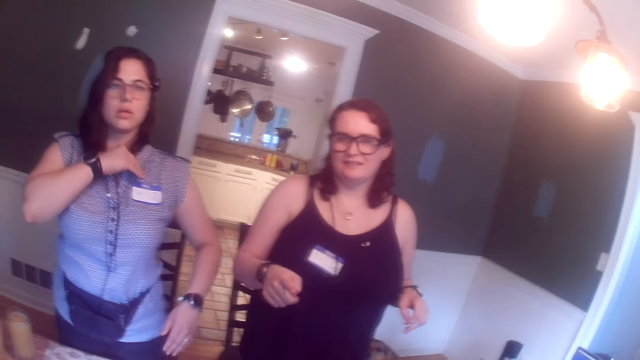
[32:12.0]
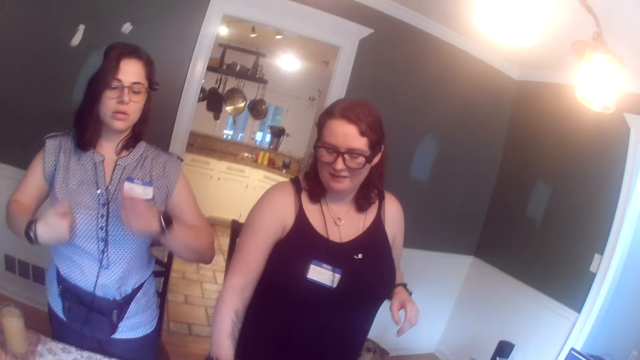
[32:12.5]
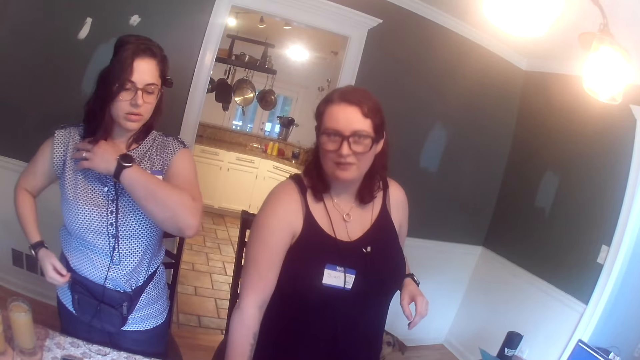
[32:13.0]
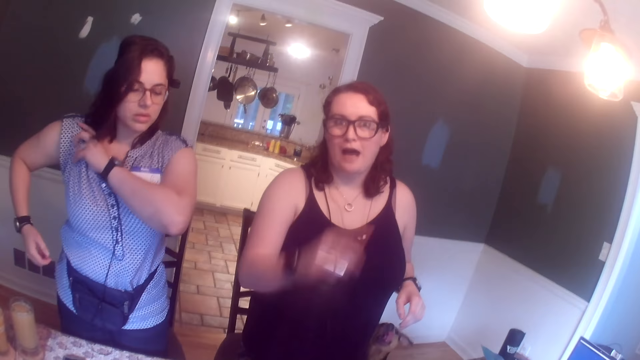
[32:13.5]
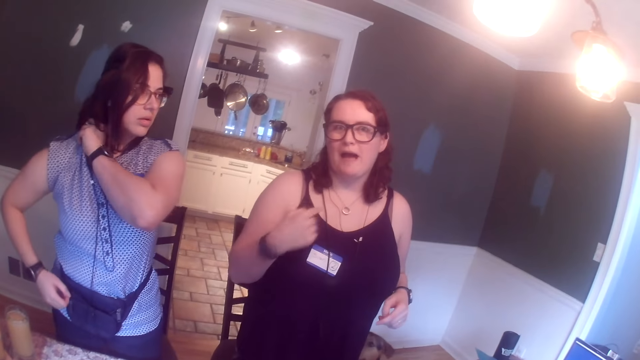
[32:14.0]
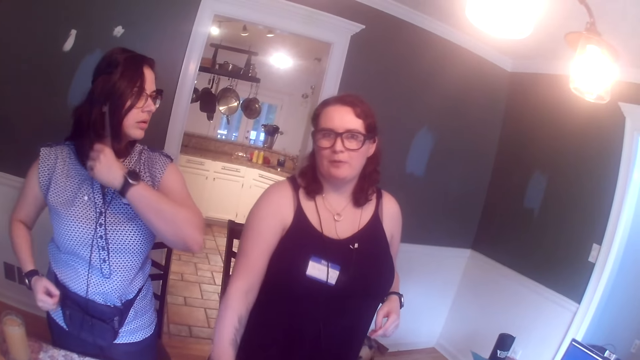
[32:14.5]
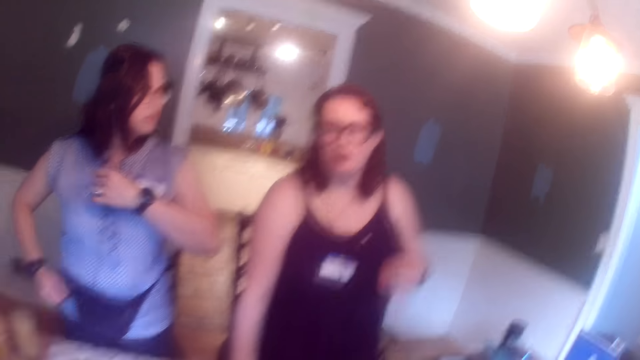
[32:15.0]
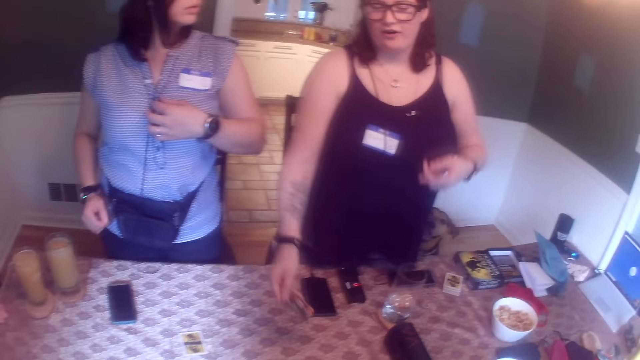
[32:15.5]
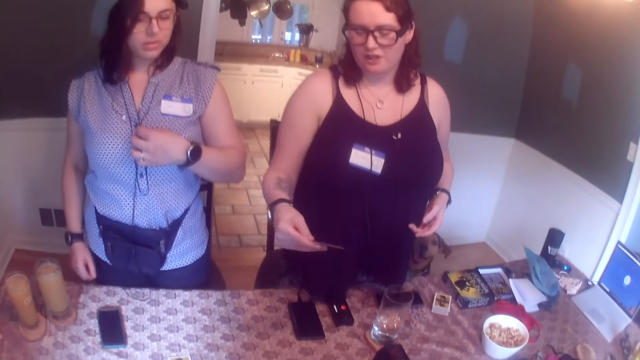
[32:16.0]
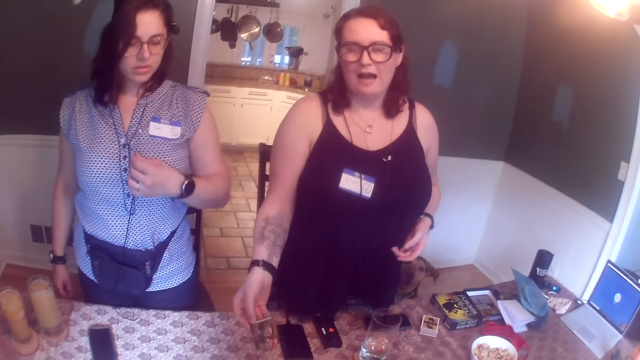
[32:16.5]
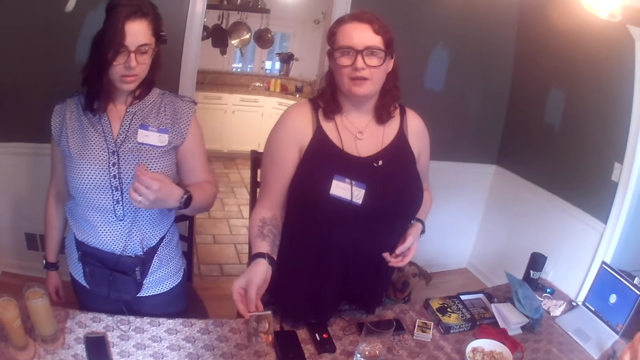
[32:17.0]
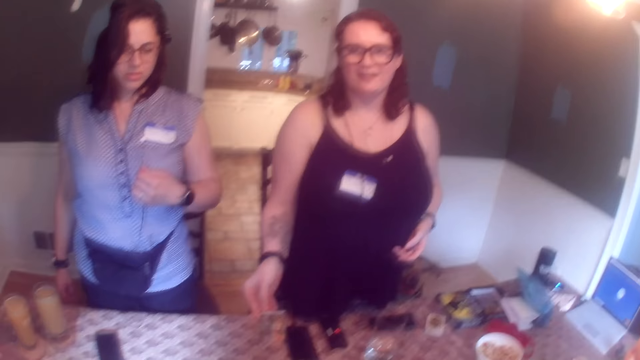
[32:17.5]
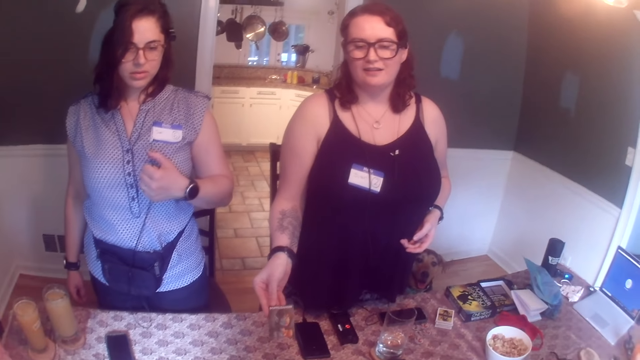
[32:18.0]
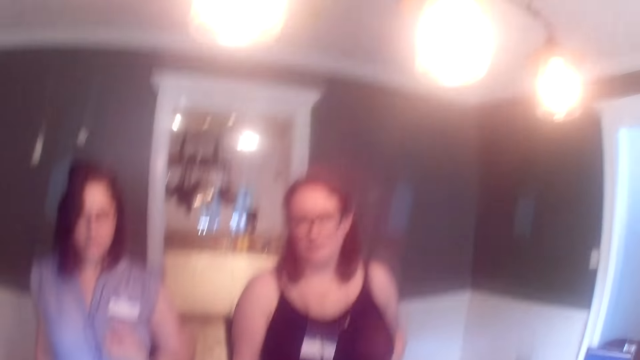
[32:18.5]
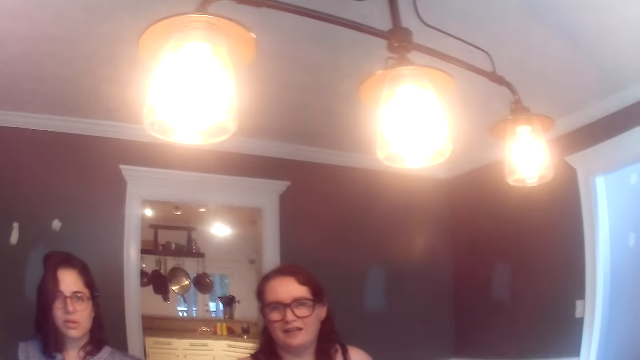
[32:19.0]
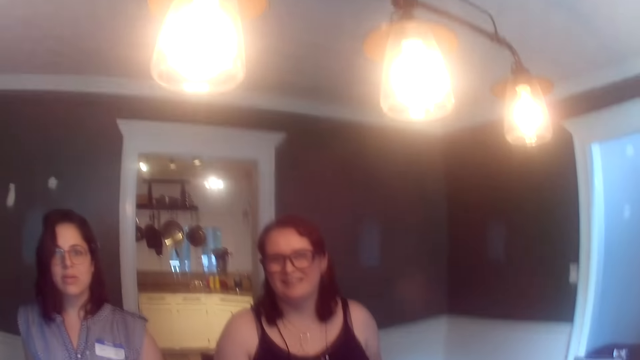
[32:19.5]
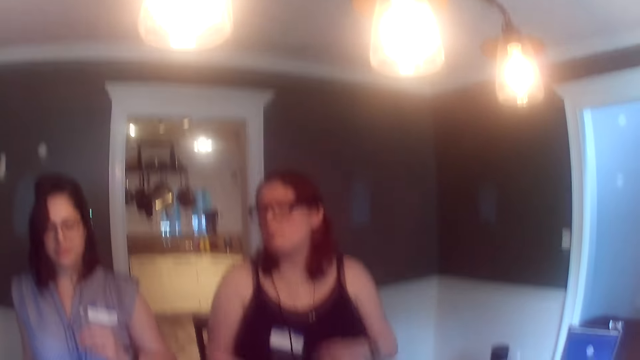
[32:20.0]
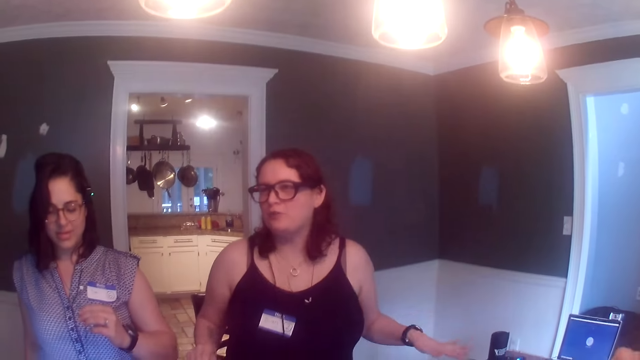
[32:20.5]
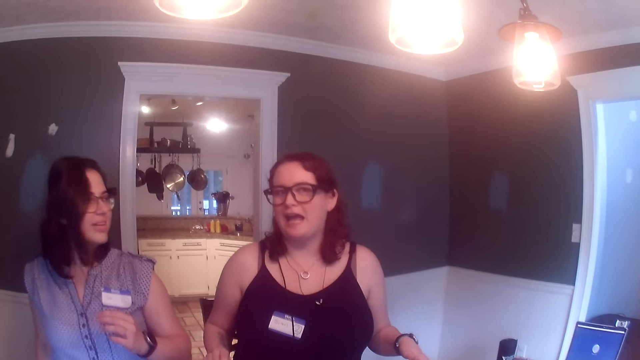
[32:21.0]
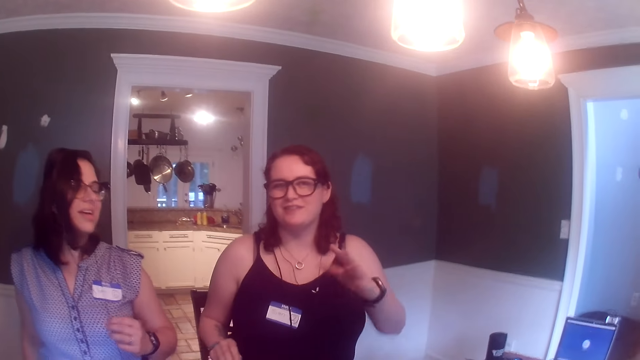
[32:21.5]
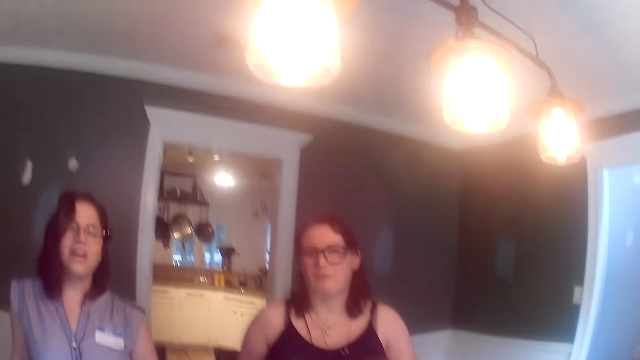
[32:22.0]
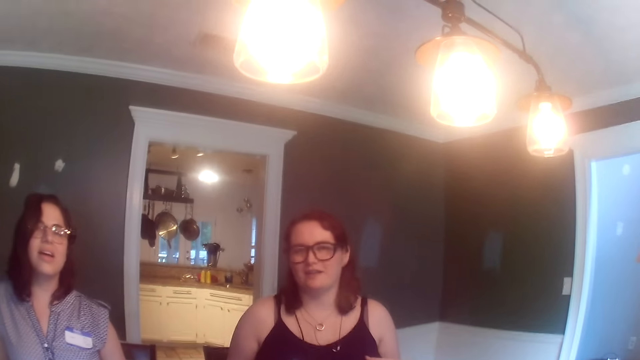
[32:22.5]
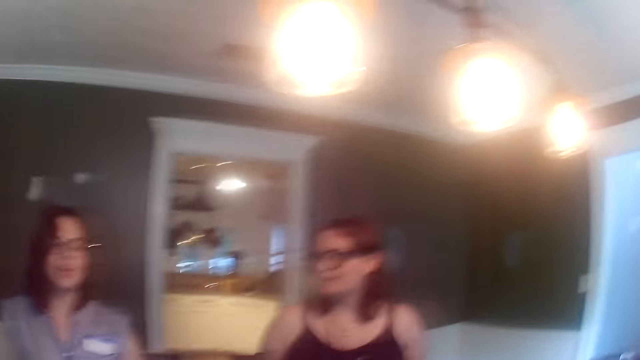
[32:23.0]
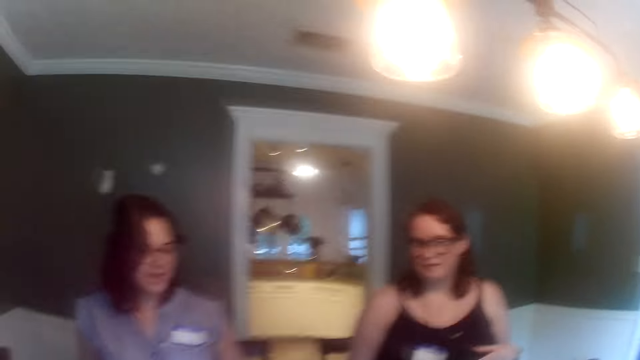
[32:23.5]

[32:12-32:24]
The other woman adjusts her cloth with her left hand. The first woman picks up a card on the table with her right hand.

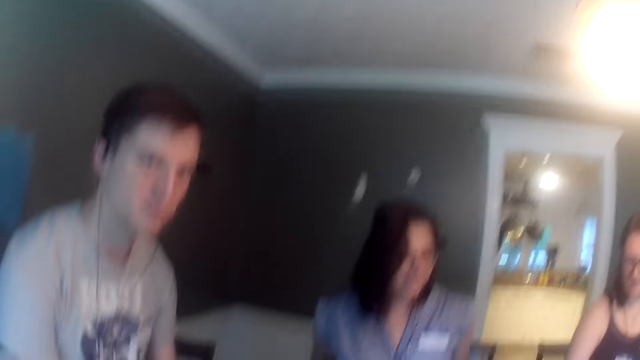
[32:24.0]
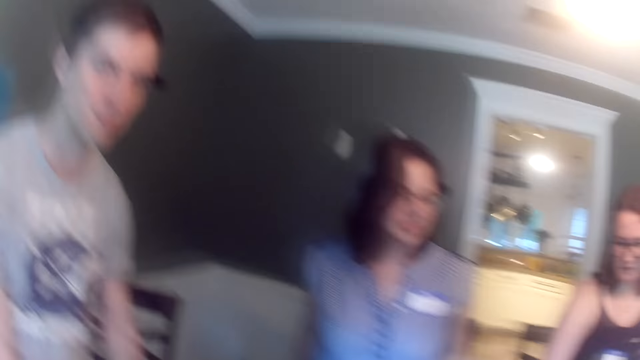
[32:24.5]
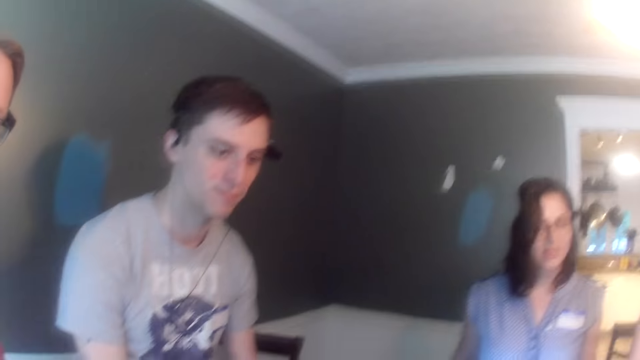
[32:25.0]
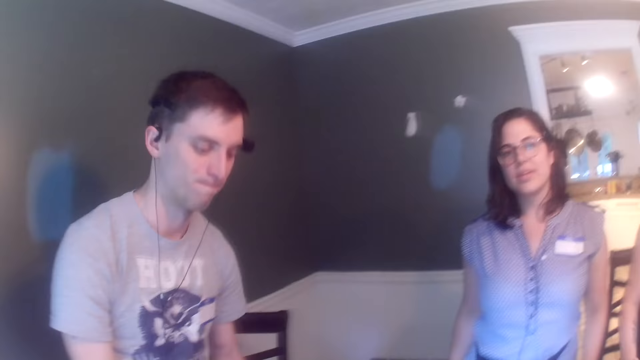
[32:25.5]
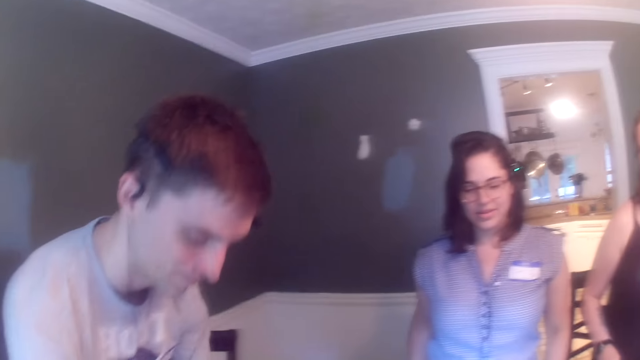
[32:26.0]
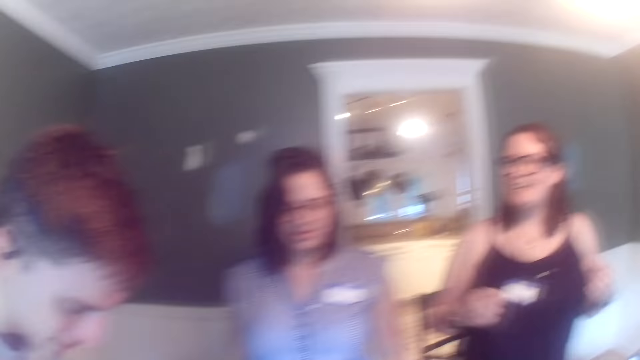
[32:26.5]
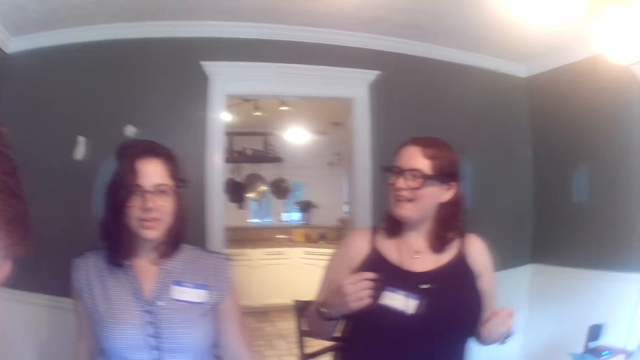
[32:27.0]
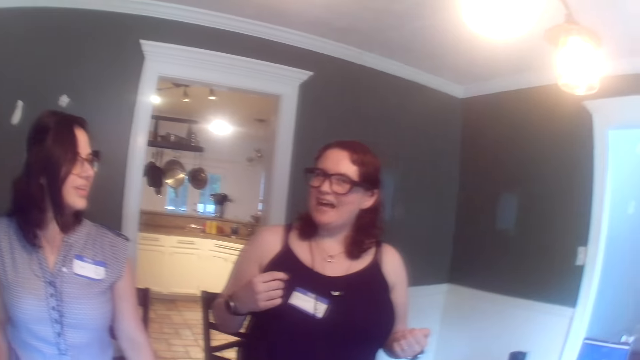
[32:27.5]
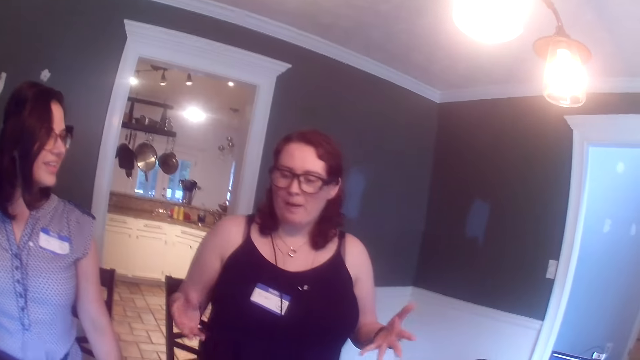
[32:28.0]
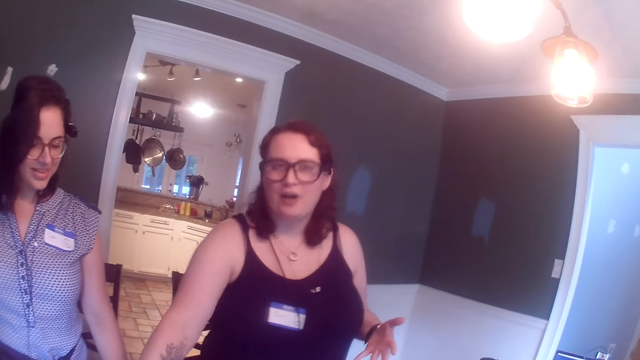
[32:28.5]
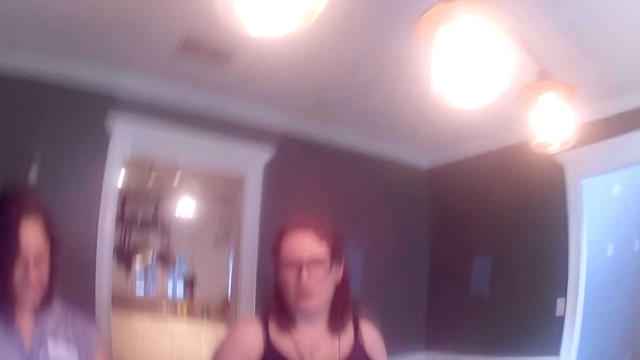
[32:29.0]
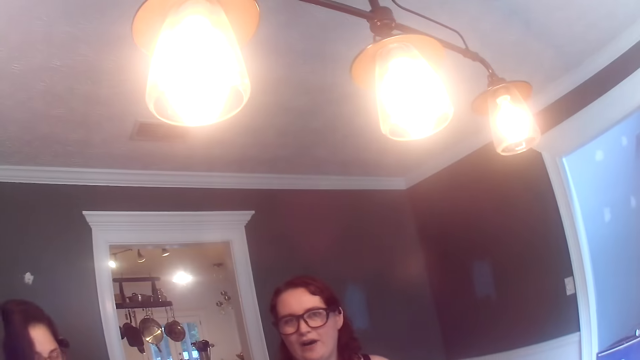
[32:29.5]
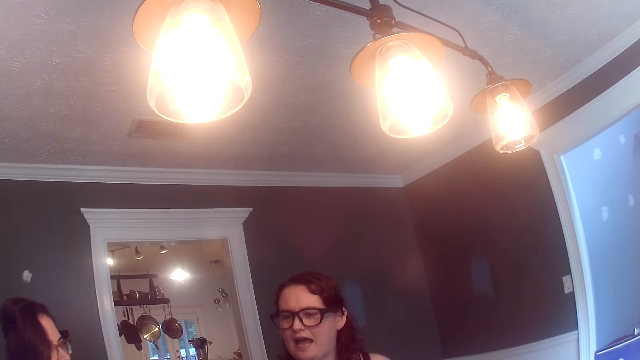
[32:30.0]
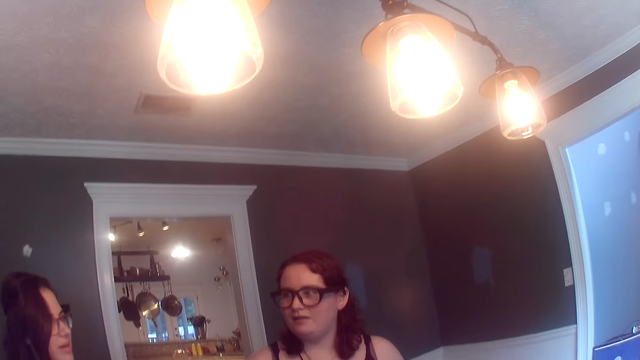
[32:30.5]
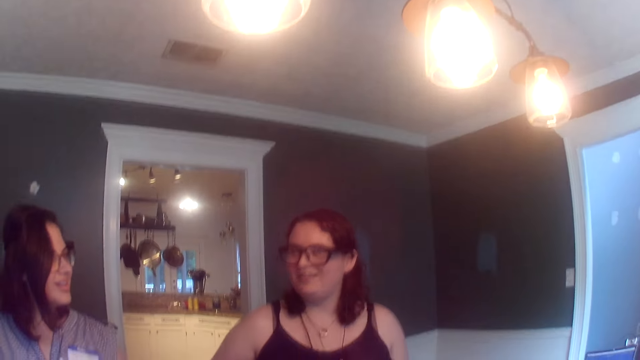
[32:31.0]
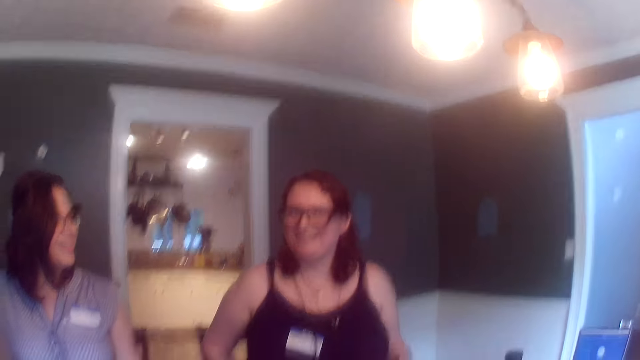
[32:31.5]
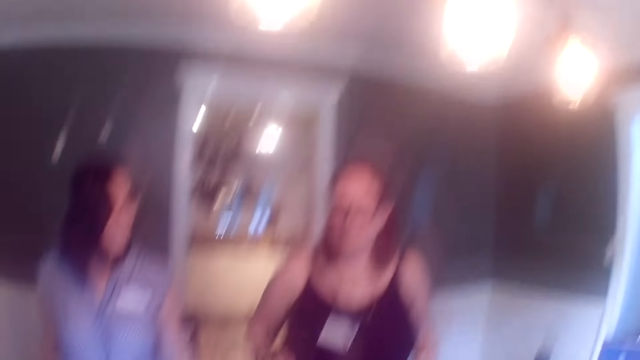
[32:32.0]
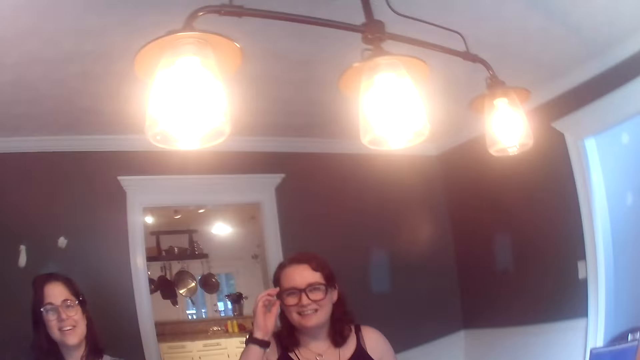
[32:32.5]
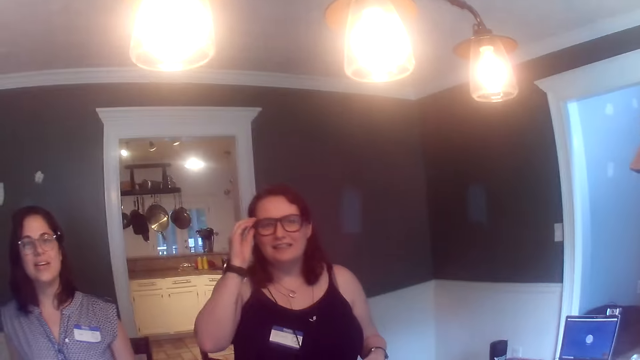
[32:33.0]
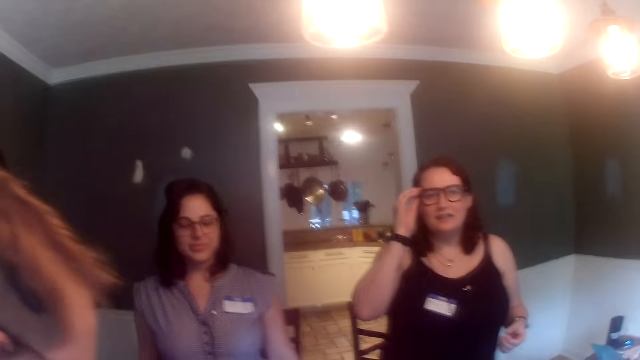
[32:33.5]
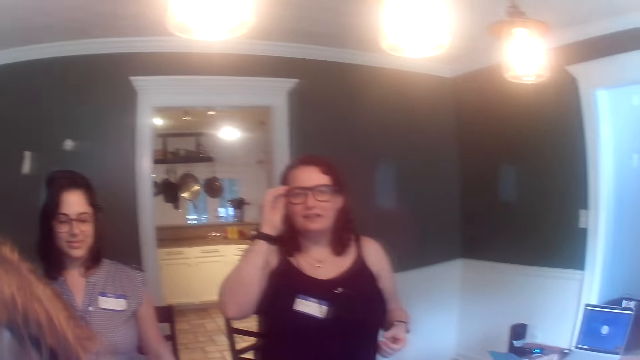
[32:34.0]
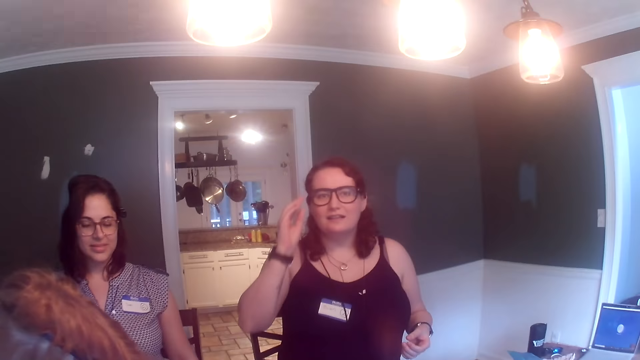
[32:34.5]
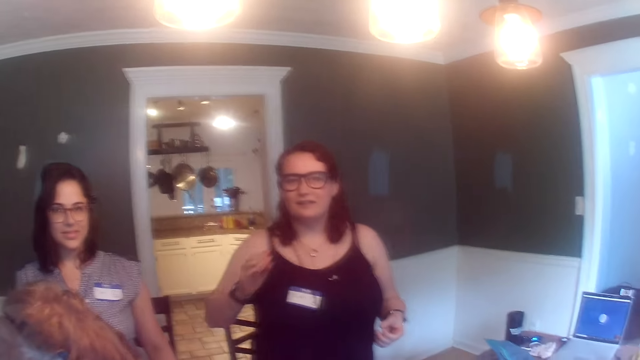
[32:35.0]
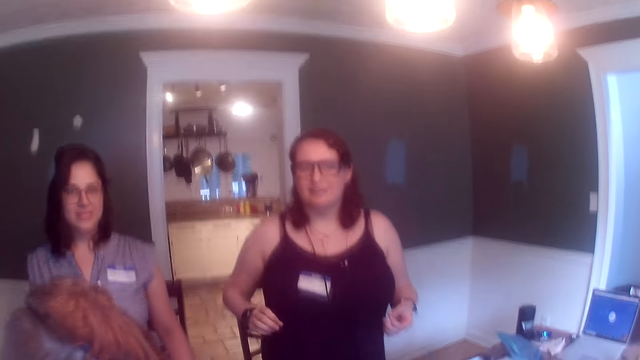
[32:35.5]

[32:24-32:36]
The first woman adjusts a pair of glasses with her right hand.
